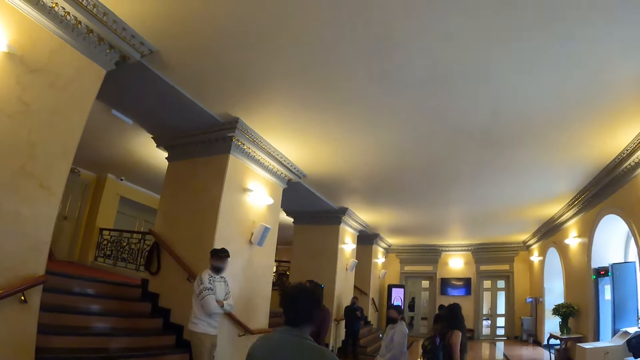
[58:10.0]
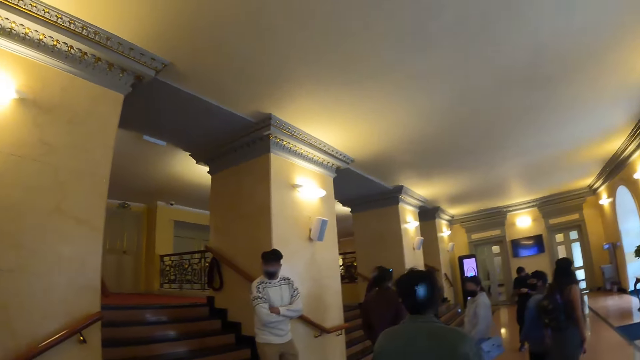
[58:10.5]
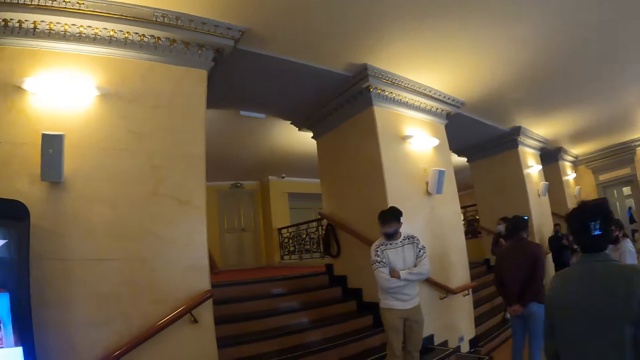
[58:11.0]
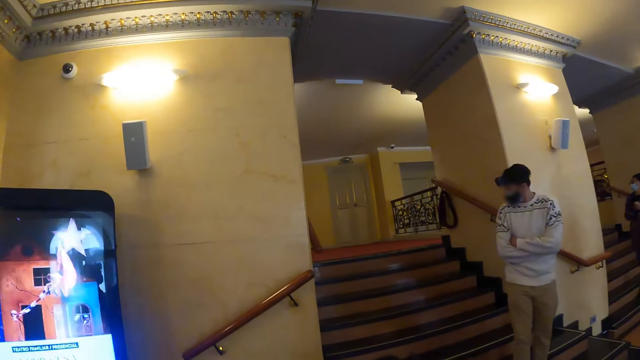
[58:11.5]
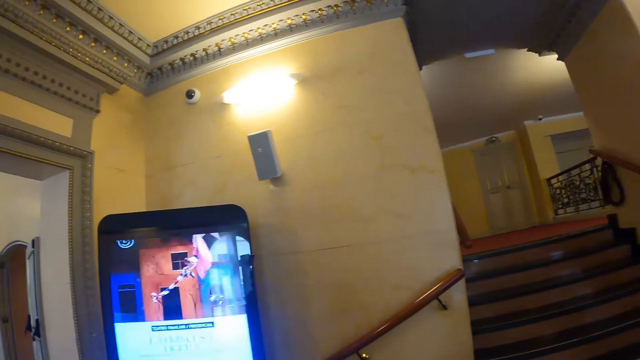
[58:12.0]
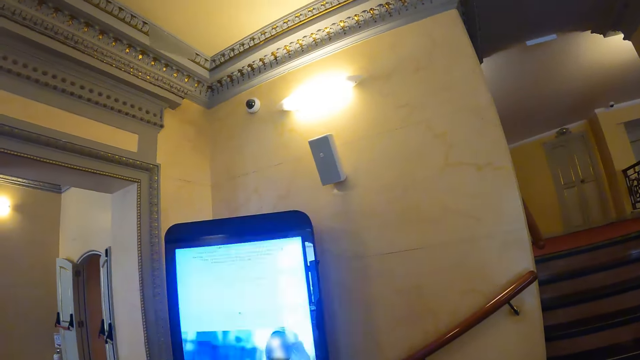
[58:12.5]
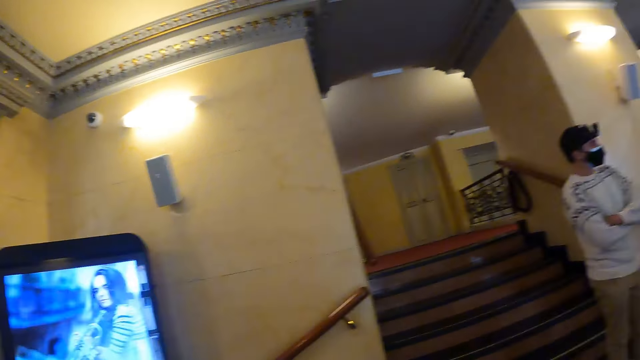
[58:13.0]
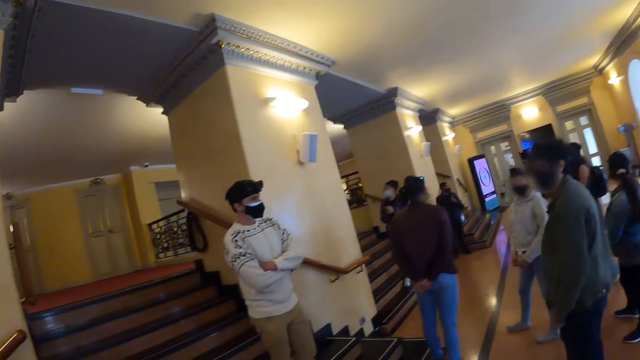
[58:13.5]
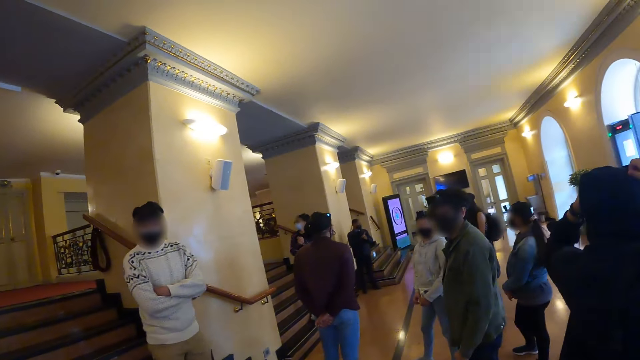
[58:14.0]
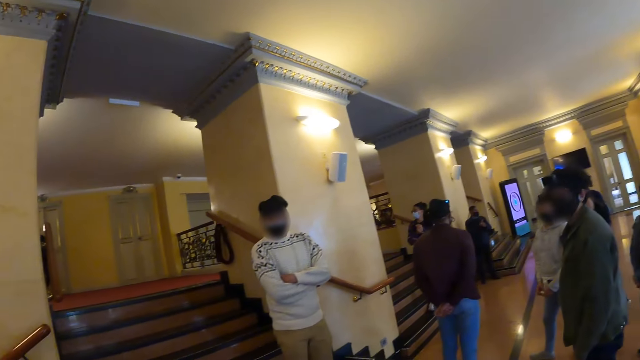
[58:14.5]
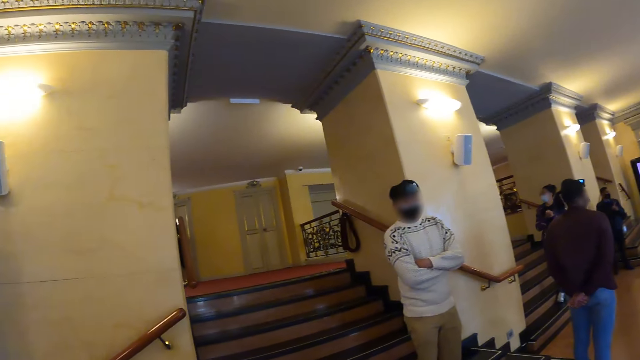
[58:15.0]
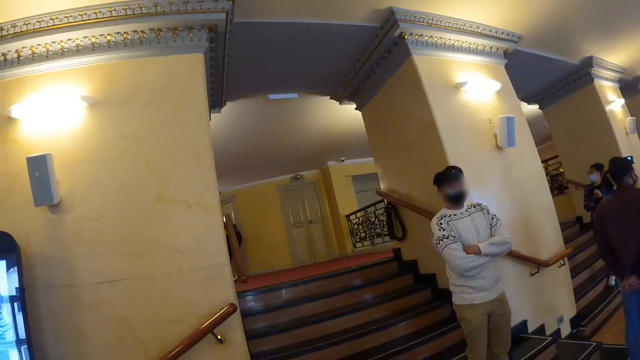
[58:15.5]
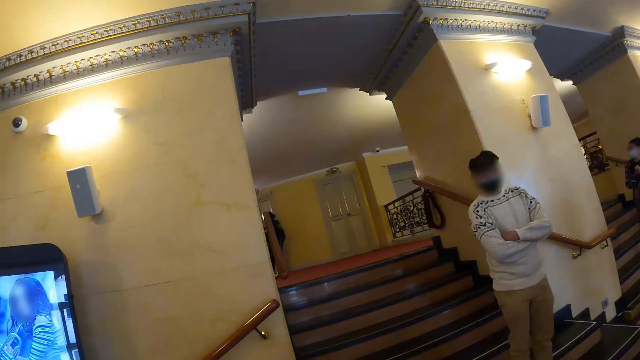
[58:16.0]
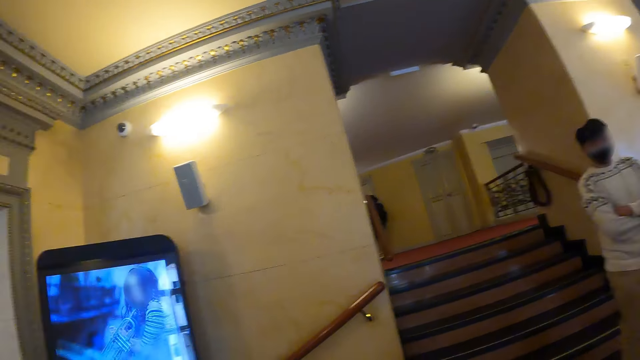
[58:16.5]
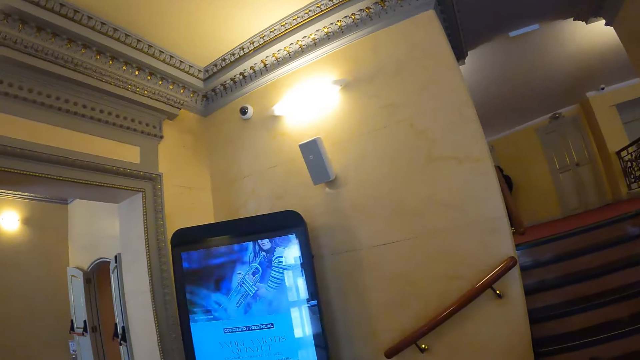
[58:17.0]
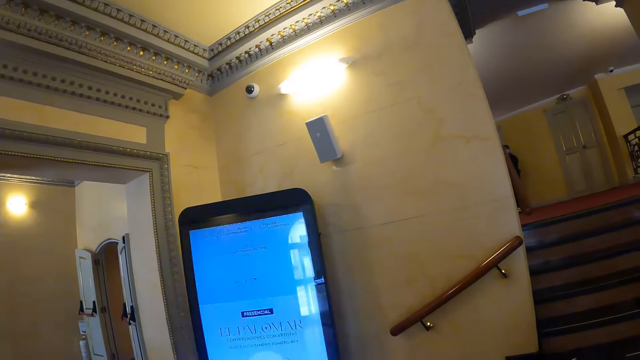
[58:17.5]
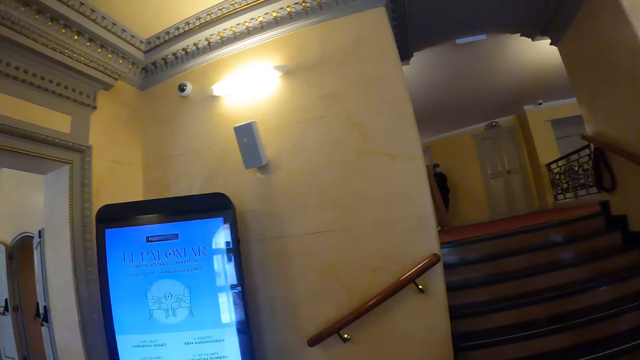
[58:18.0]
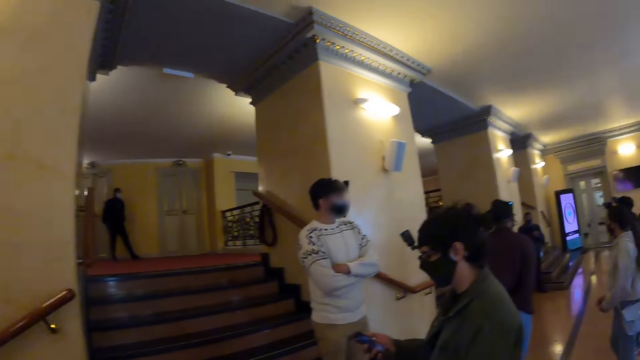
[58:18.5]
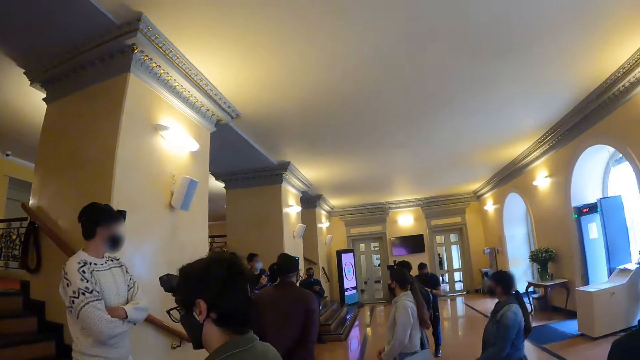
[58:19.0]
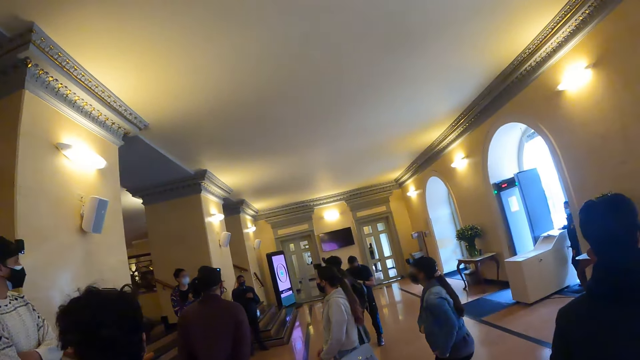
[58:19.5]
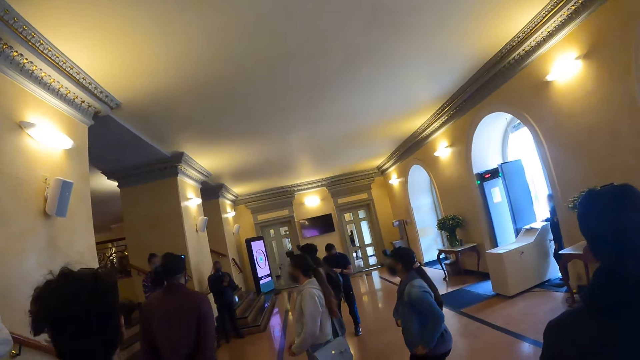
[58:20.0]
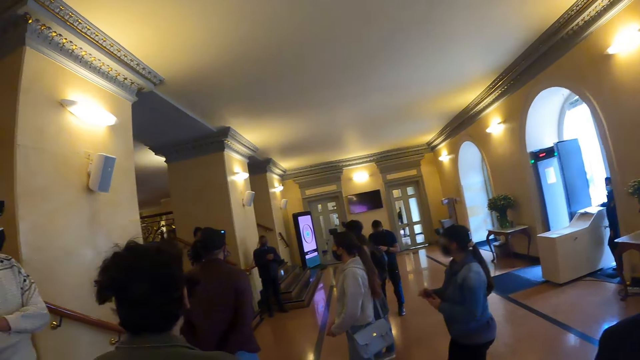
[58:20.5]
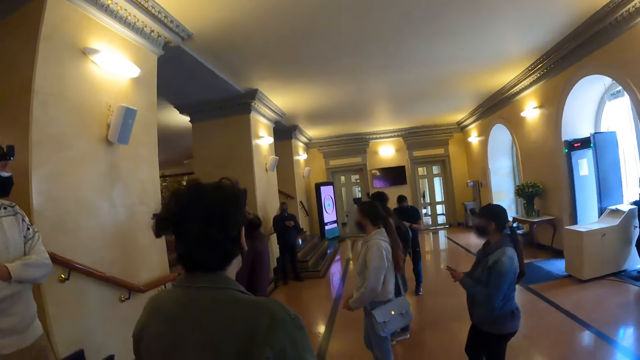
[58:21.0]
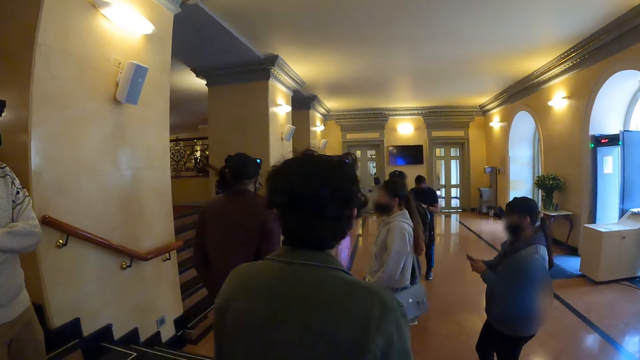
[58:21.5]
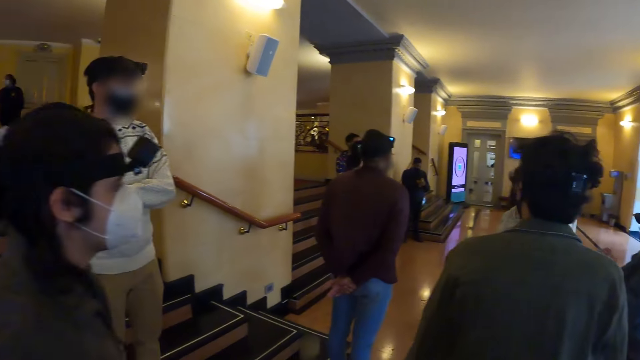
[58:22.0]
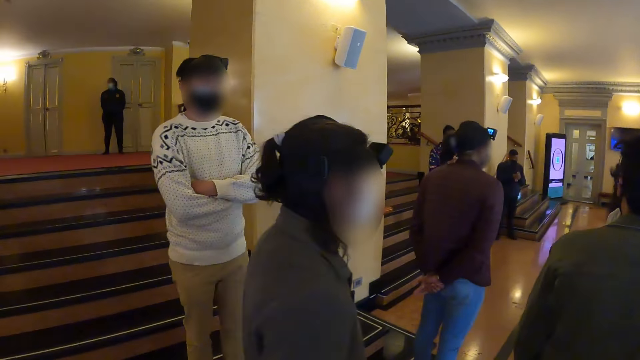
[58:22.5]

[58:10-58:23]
The camera wearer looks at the screen. They move around. They look around the museum.

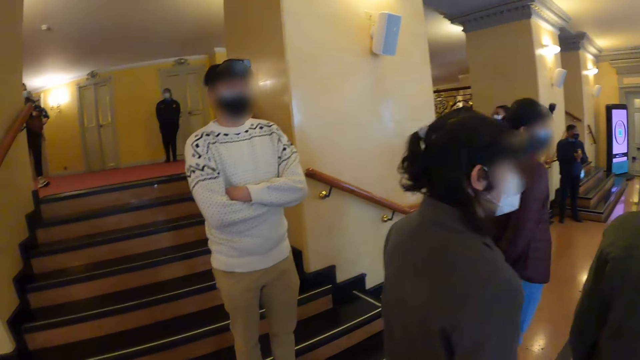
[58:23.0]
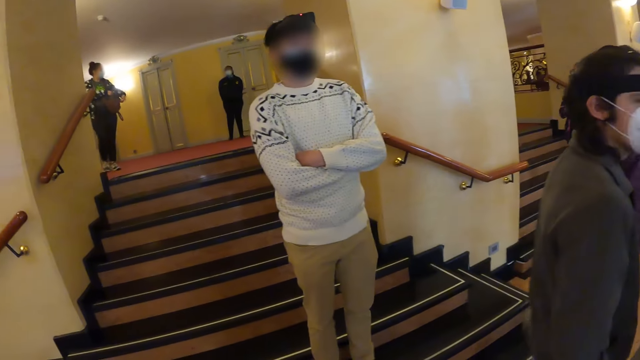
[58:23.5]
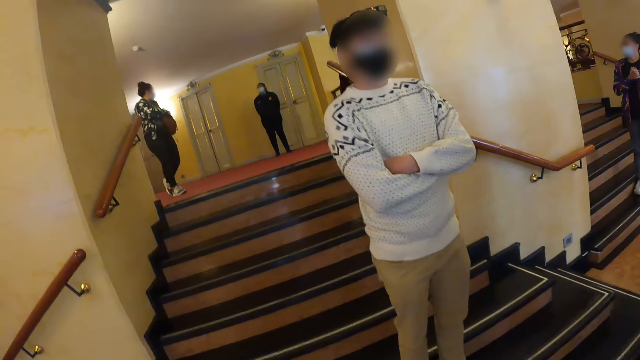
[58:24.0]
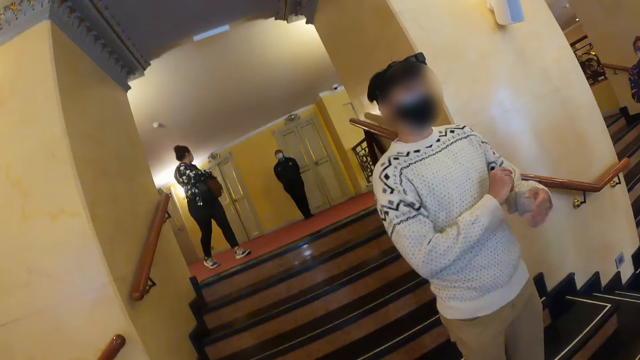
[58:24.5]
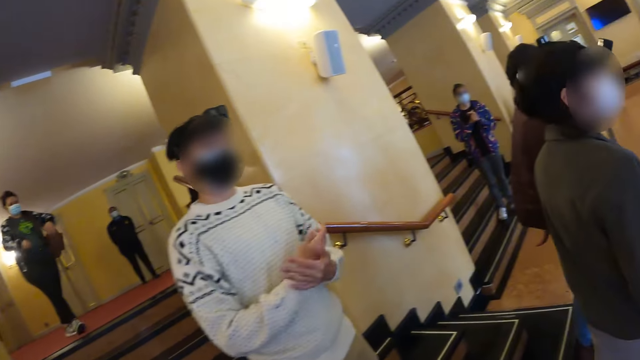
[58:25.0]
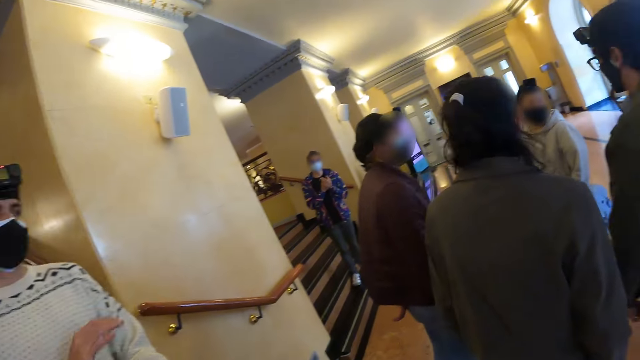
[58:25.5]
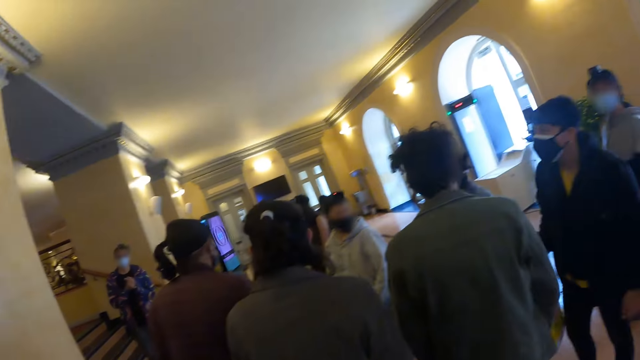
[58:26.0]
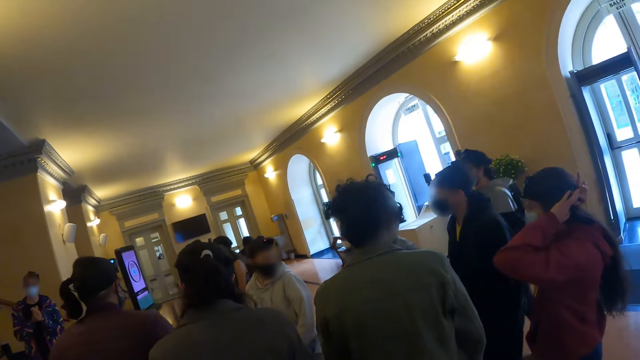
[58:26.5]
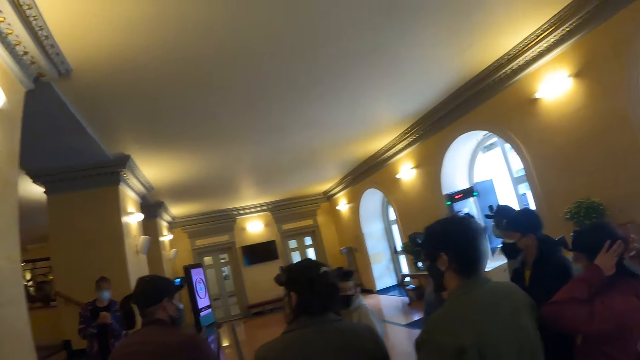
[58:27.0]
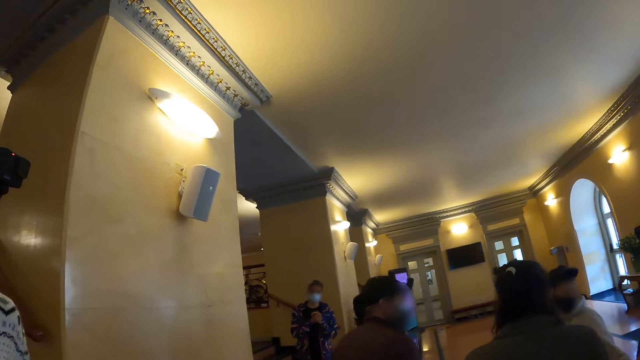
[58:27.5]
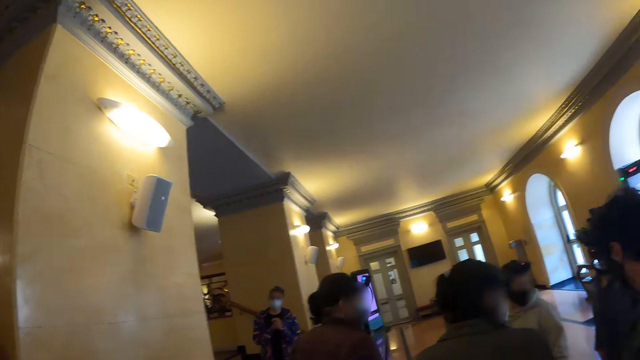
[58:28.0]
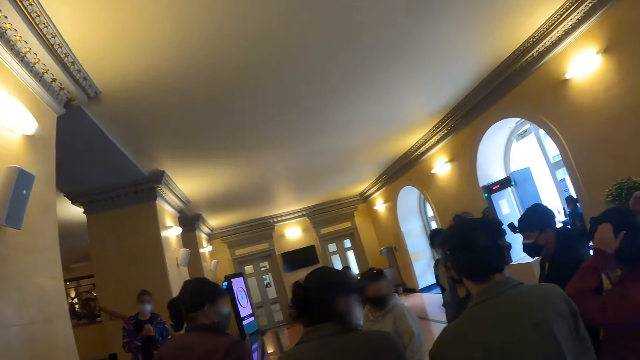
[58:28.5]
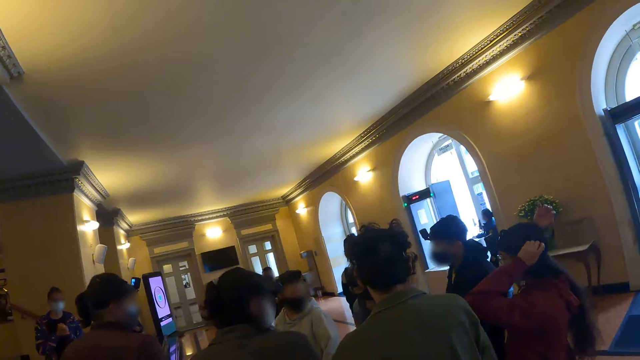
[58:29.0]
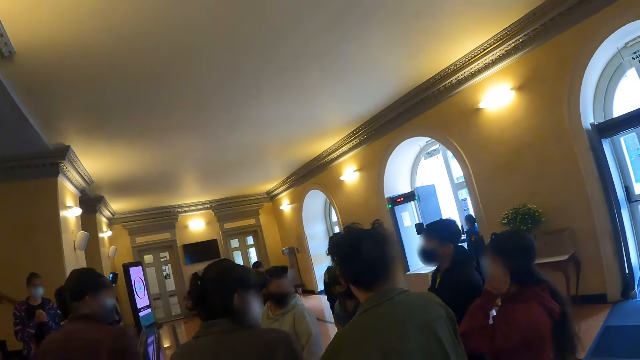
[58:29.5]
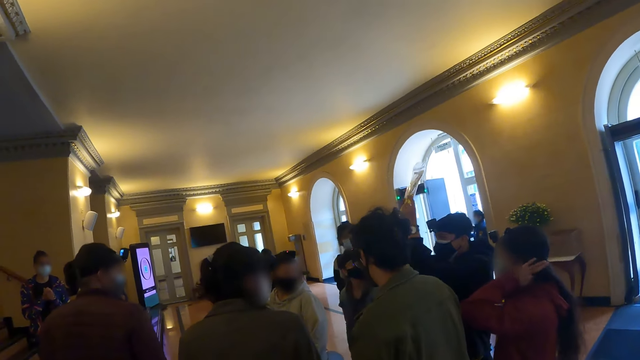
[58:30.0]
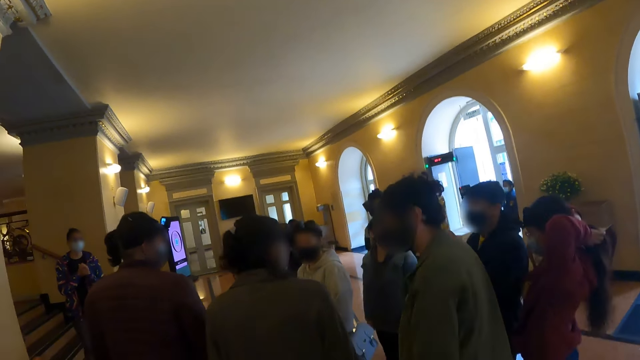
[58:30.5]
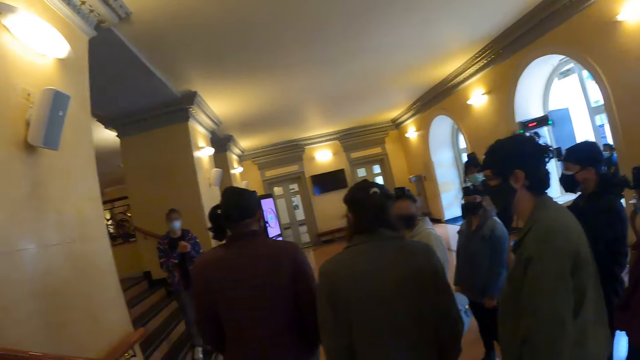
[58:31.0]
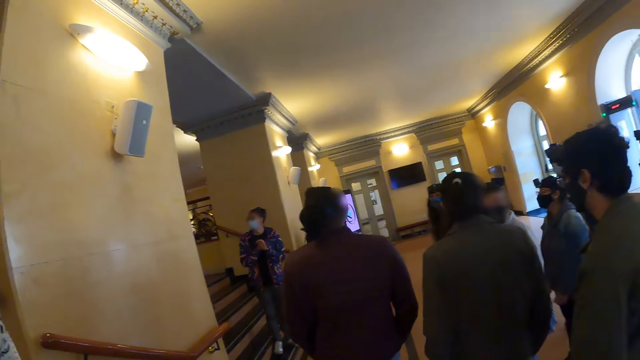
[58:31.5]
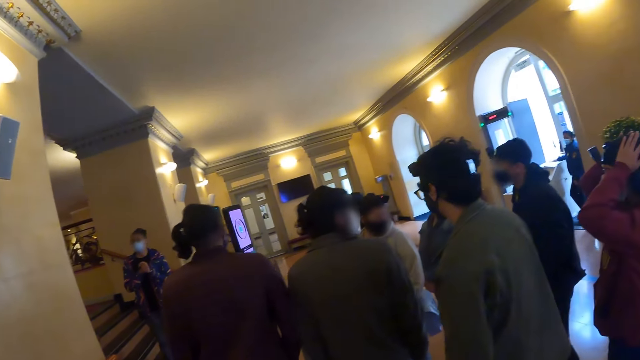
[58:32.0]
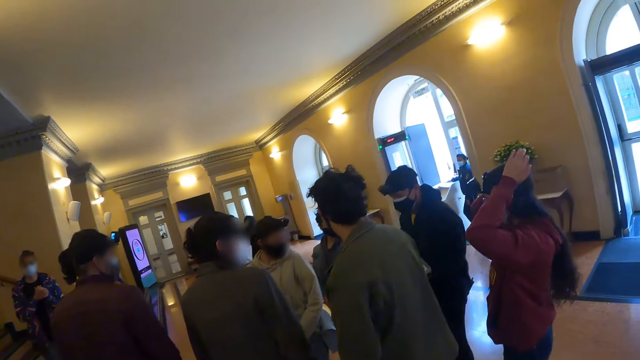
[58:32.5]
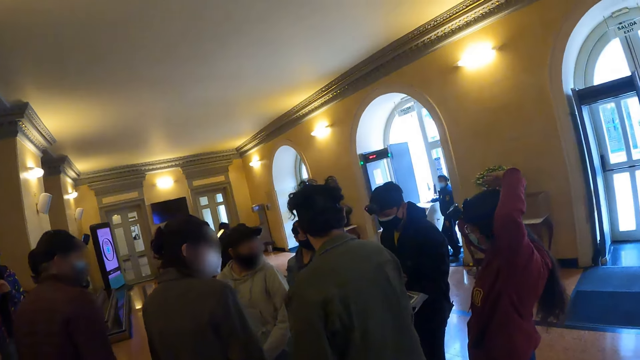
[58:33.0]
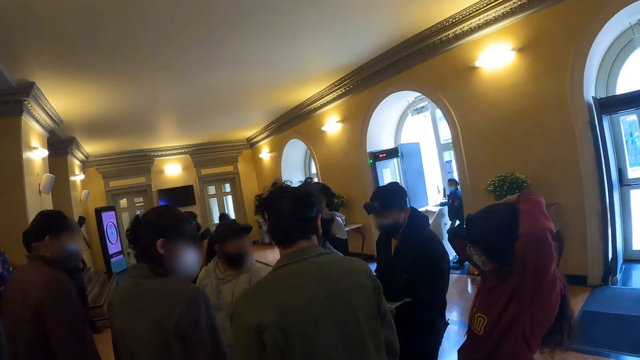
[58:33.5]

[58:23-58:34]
A person taps his hands. The camera wearer looks around.
